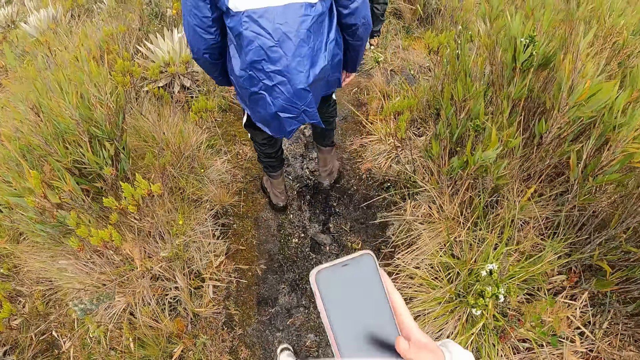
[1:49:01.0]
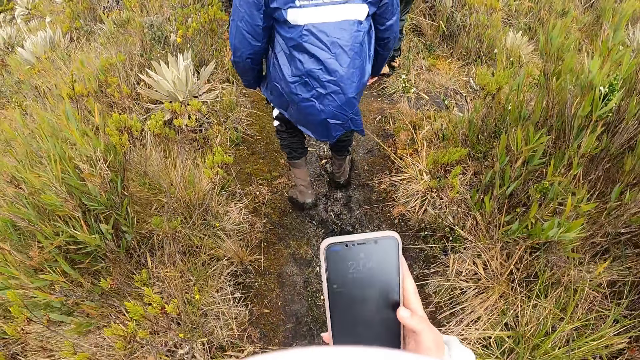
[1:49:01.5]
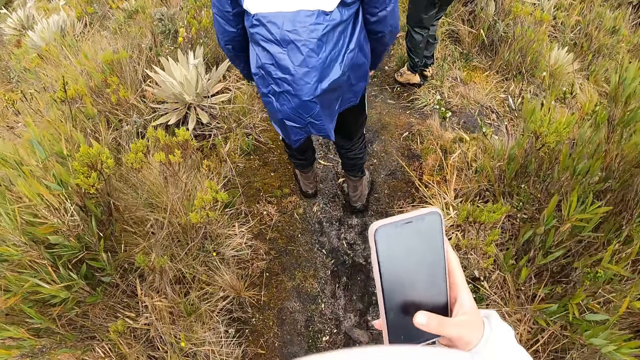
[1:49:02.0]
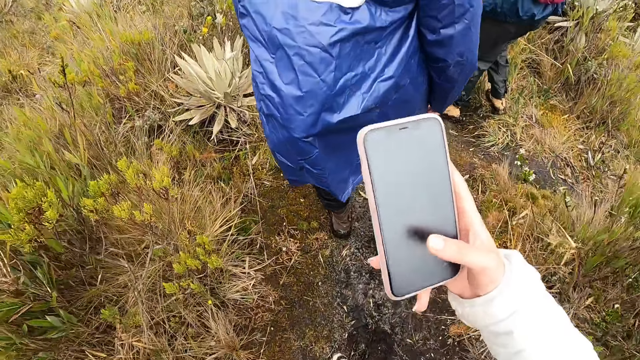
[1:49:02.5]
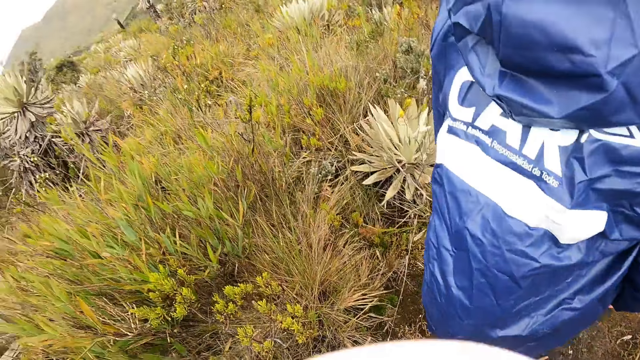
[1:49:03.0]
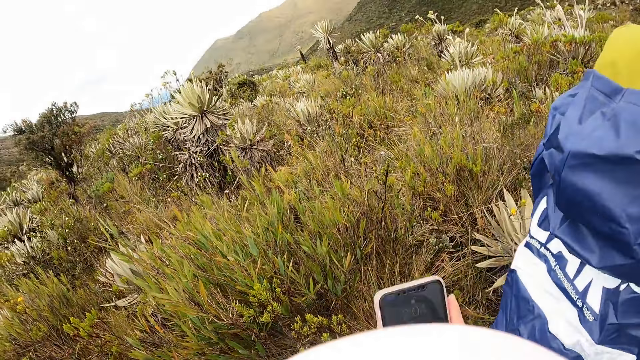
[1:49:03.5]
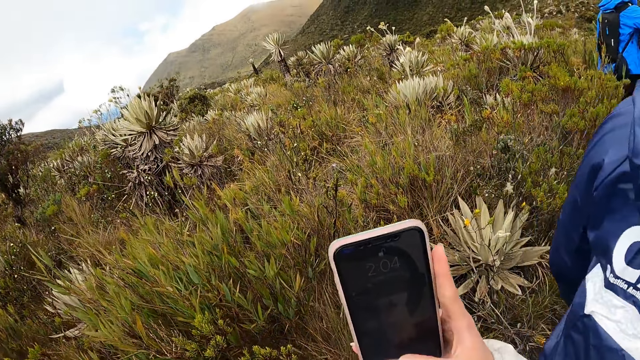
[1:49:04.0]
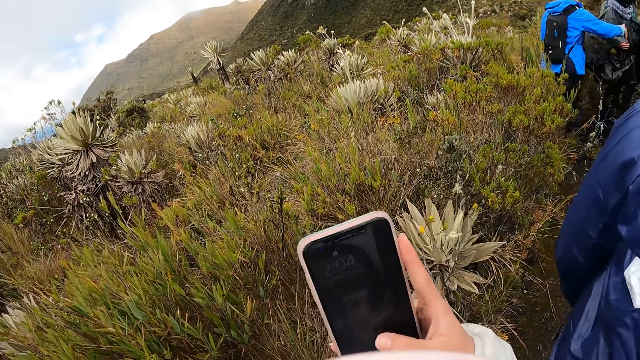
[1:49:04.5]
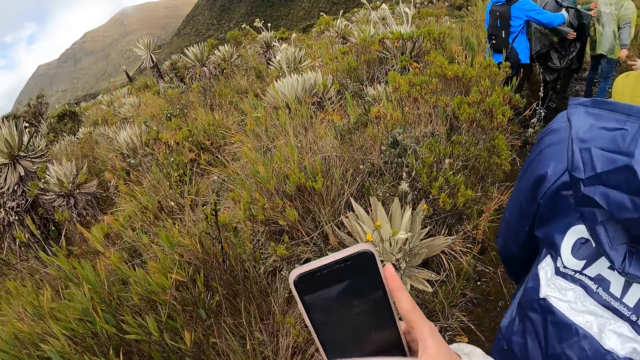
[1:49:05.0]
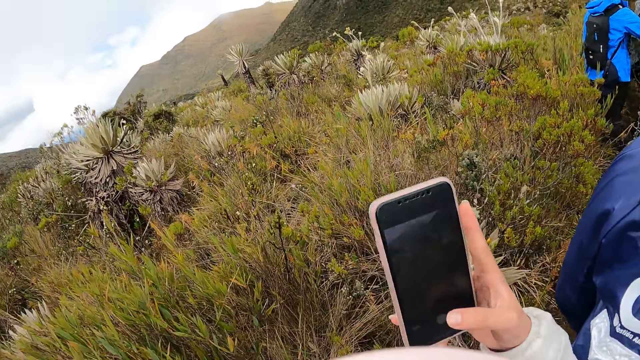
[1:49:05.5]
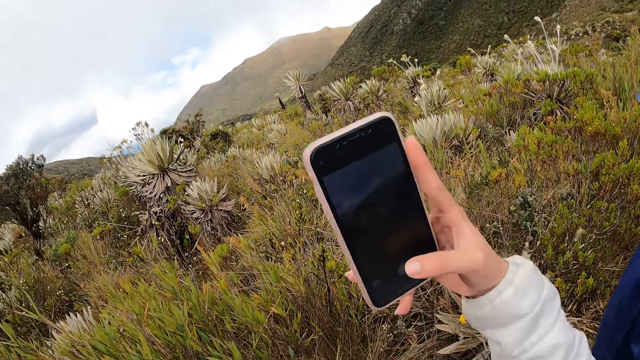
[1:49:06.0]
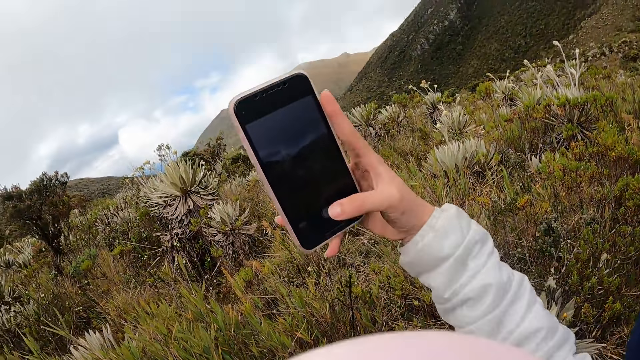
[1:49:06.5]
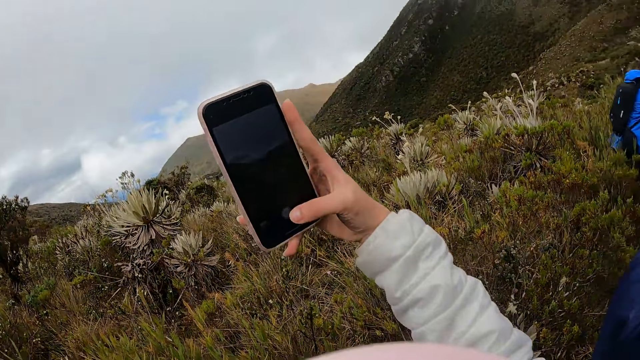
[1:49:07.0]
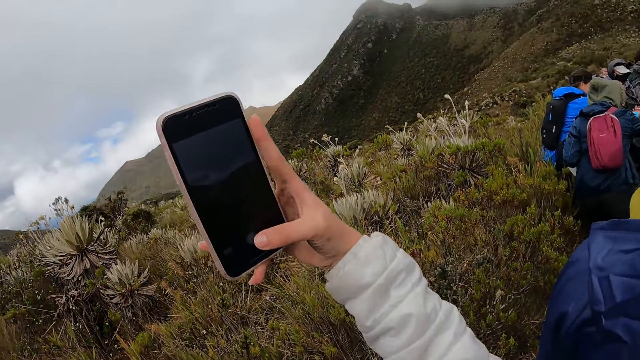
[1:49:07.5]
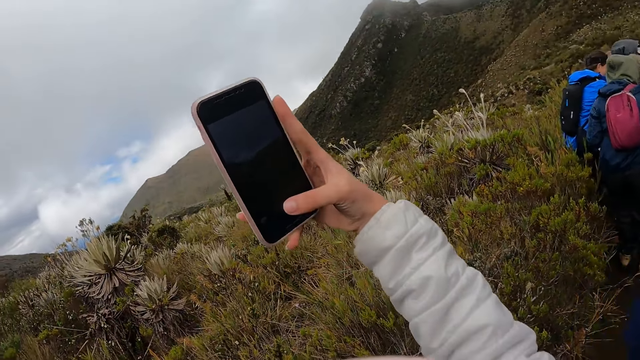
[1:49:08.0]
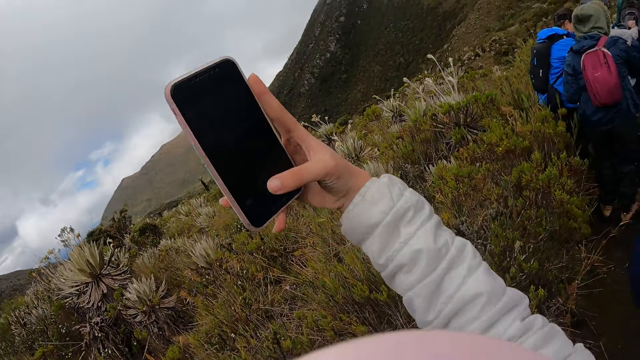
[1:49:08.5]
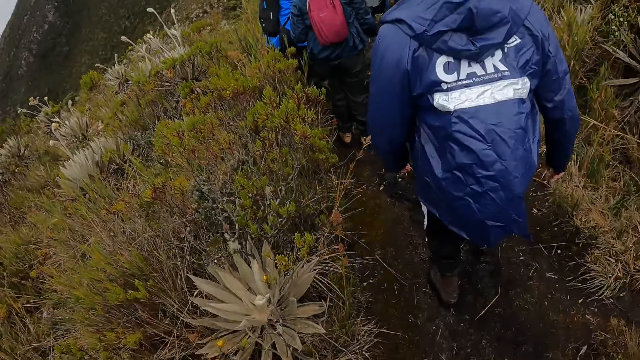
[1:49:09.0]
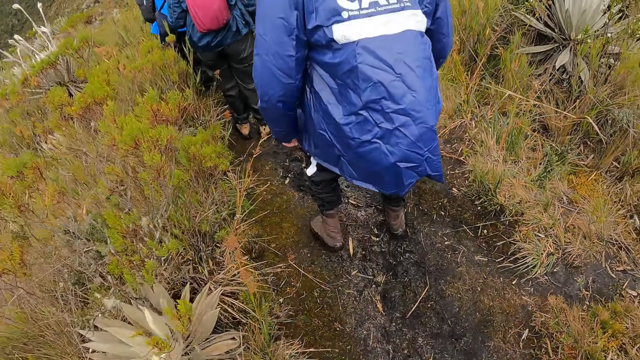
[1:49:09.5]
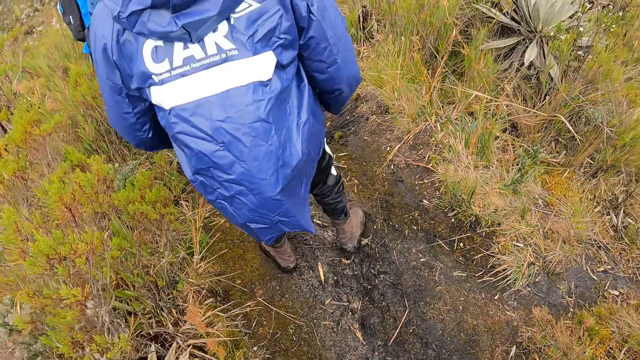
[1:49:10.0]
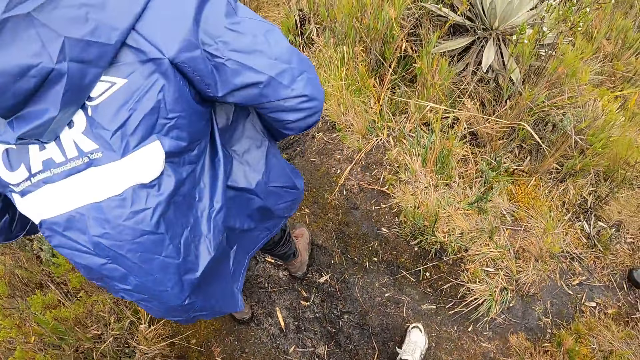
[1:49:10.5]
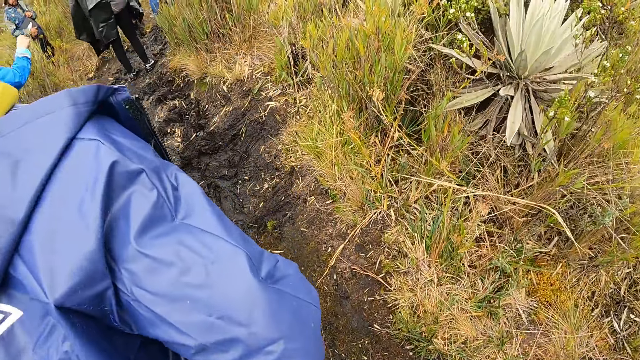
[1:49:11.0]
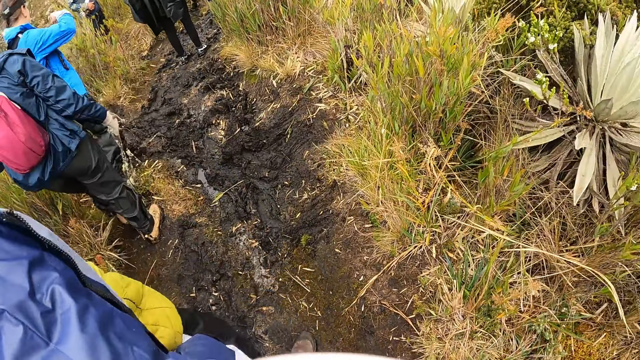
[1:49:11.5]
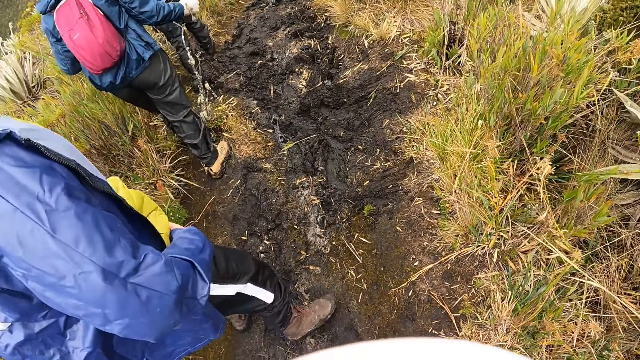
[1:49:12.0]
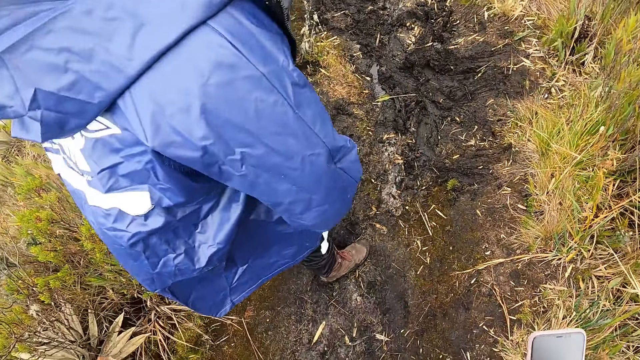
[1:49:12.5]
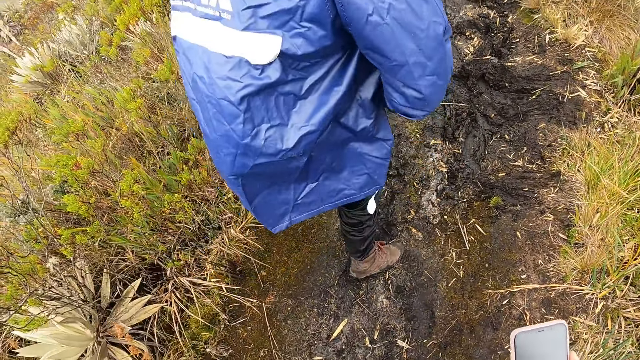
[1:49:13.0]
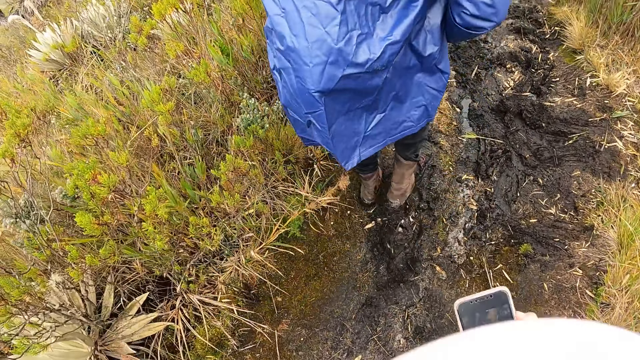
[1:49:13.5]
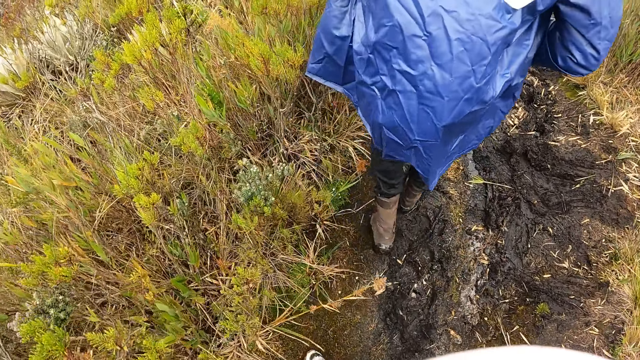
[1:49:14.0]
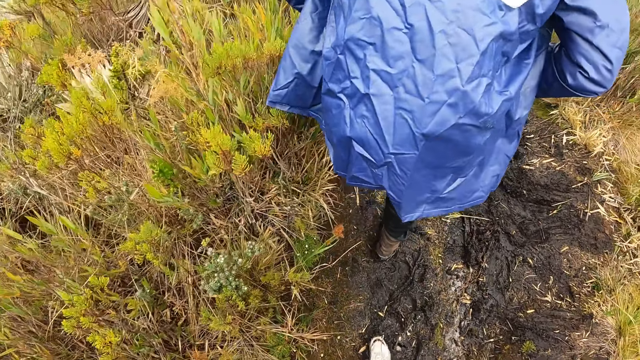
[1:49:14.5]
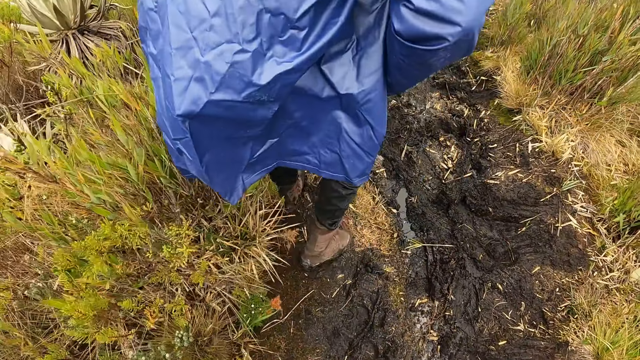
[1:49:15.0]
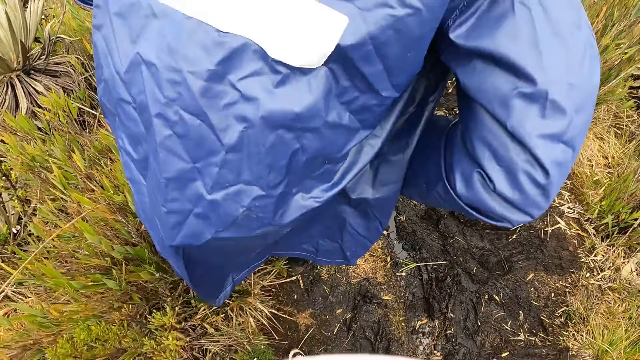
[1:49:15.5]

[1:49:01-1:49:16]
The camera wearer walks on the trail. She operates a phone with her right hand. She looks around. She uses the phone. She takes a picture with the phone. She walks on the trail. She looks at the phone.

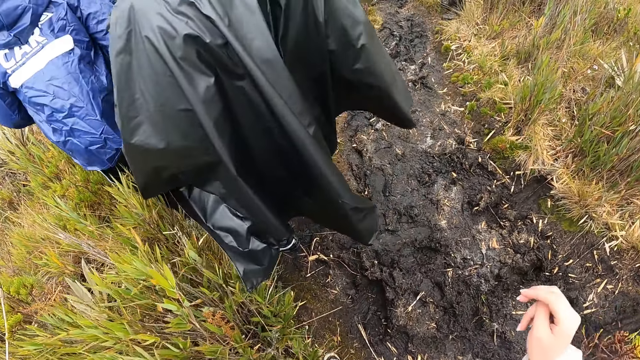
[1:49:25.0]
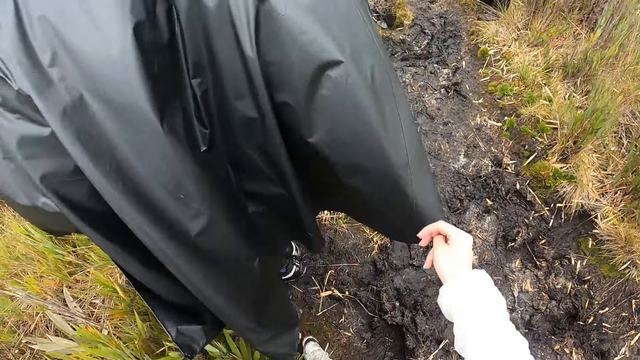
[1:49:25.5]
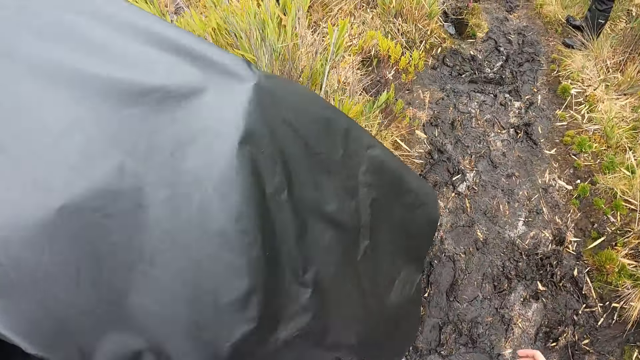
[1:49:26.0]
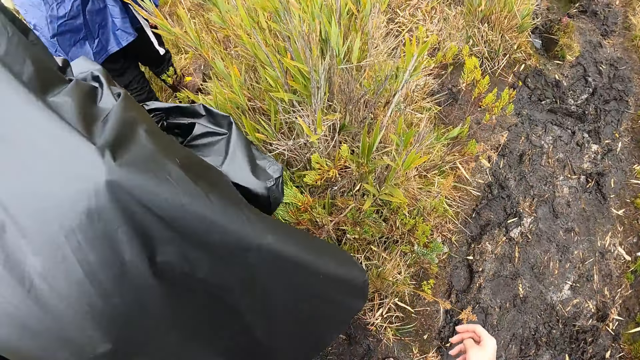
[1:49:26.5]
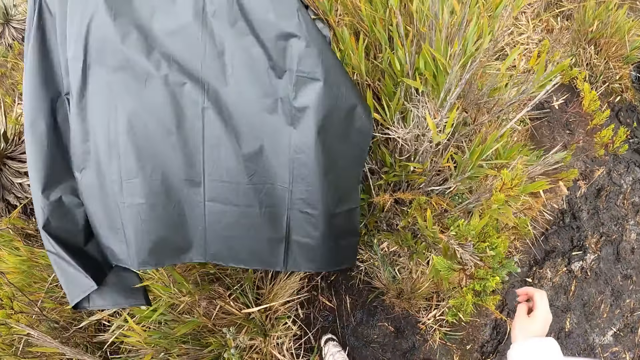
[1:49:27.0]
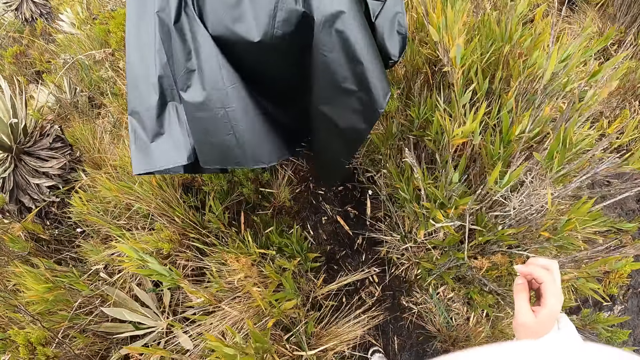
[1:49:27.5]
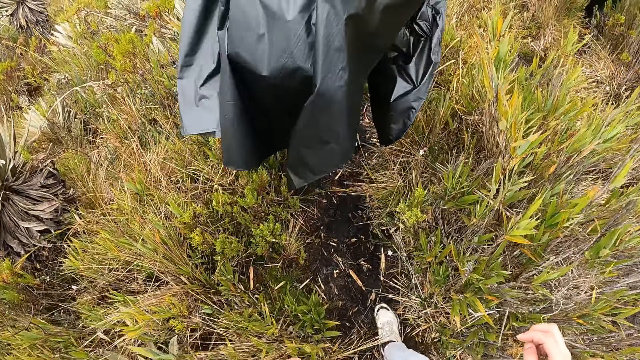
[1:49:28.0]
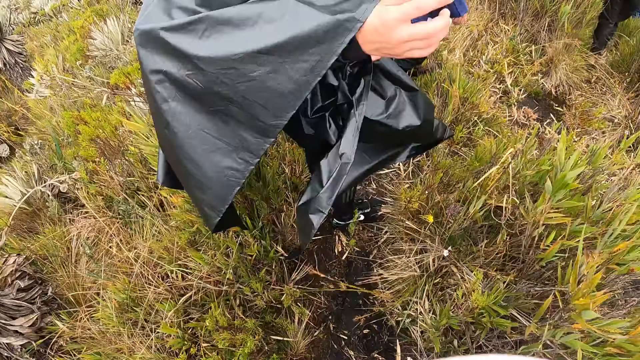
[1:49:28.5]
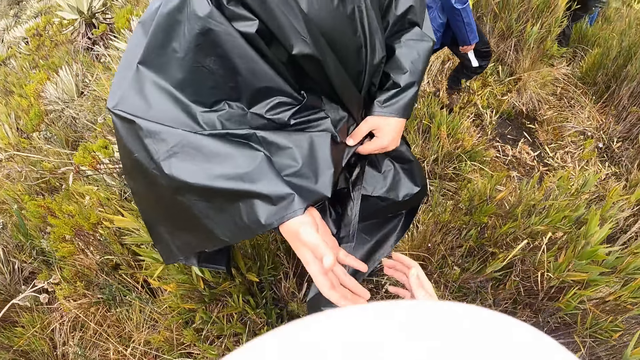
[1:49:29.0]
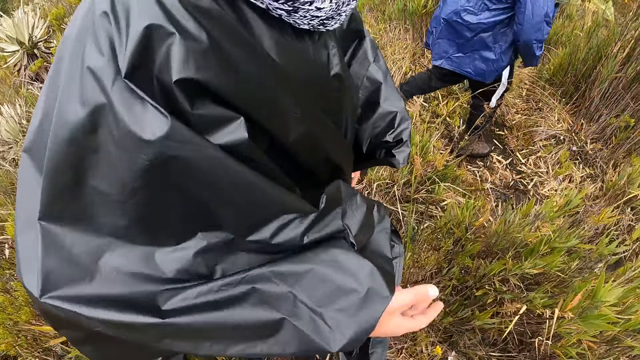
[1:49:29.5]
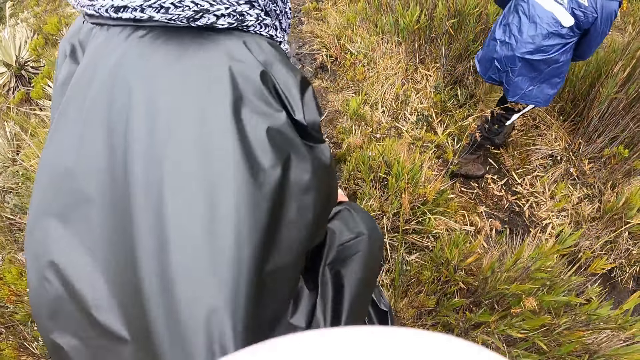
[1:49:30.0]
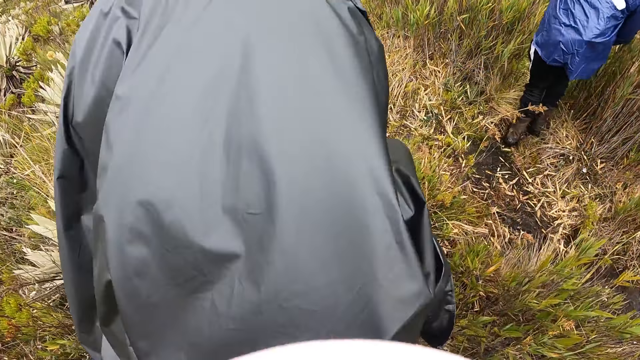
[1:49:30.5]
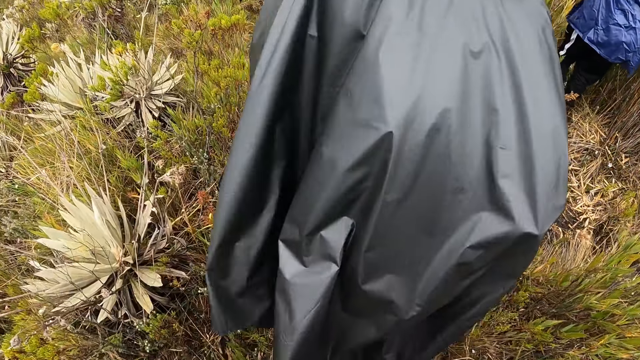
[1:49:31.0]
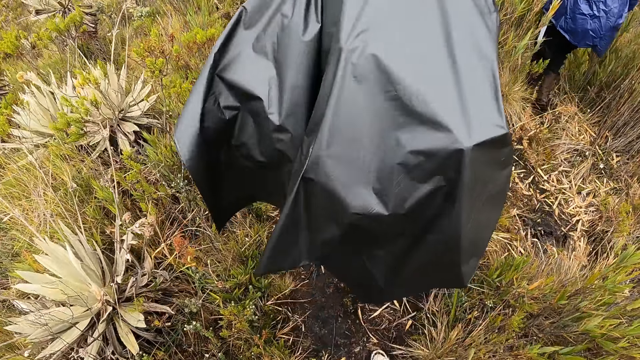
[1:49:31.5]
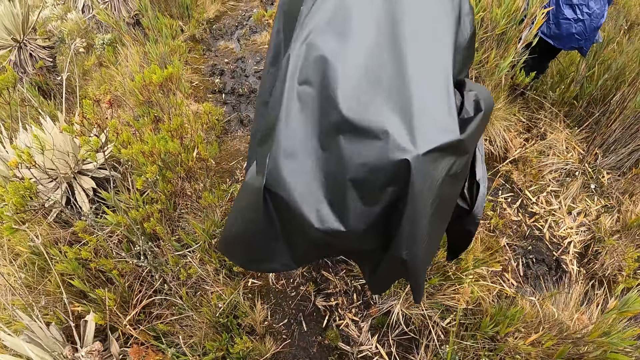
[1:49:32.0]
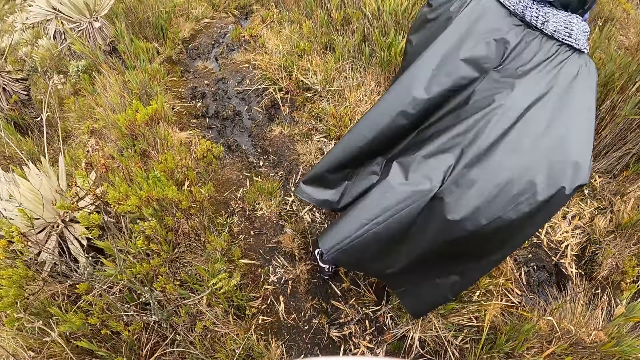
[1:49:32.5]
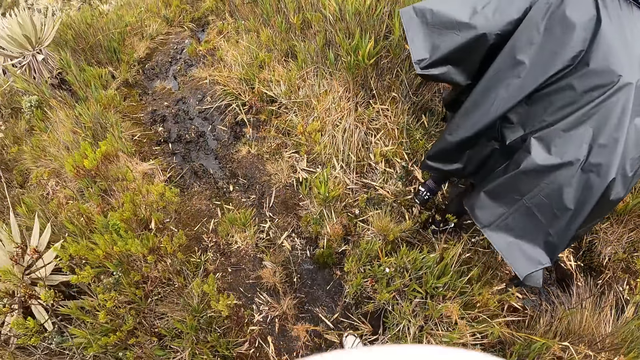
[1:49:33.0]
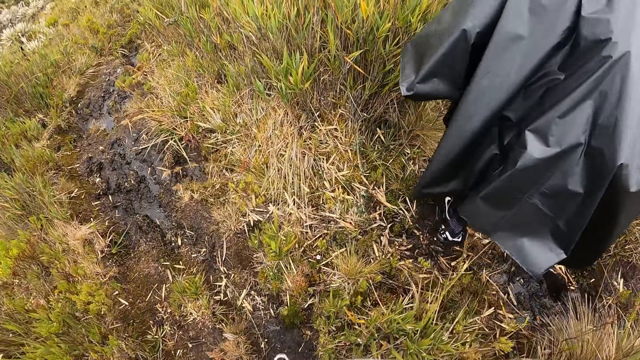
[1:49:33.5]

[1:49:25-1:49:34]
The camera wearer interacts with a woman.
